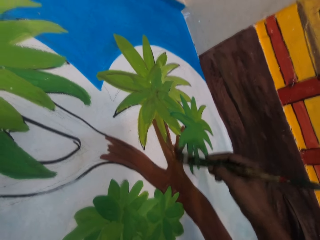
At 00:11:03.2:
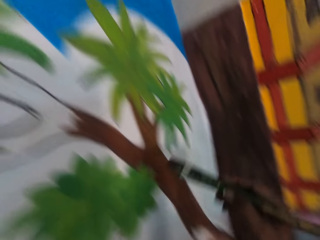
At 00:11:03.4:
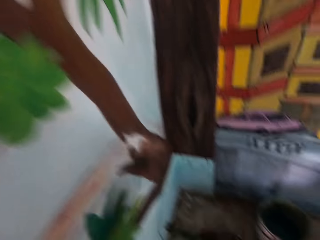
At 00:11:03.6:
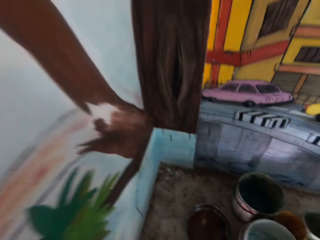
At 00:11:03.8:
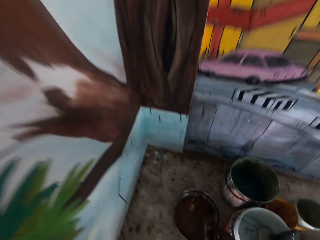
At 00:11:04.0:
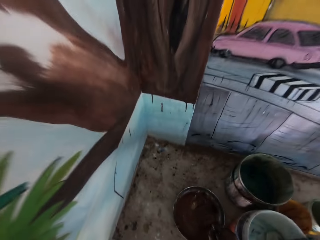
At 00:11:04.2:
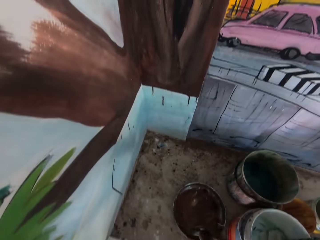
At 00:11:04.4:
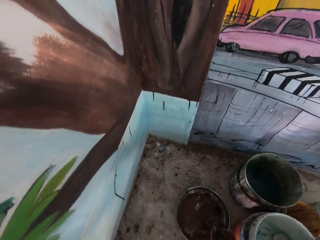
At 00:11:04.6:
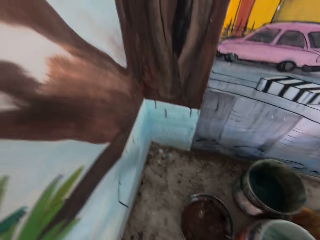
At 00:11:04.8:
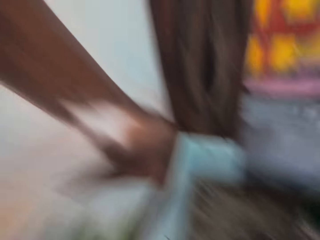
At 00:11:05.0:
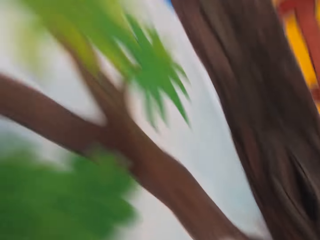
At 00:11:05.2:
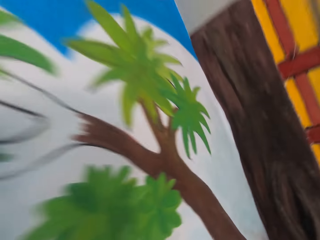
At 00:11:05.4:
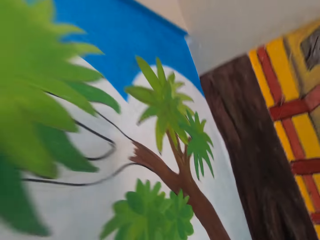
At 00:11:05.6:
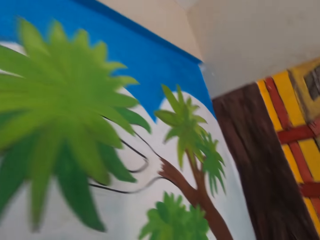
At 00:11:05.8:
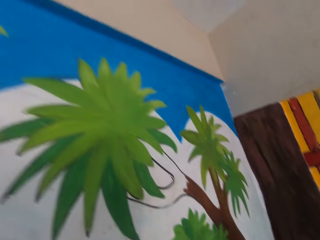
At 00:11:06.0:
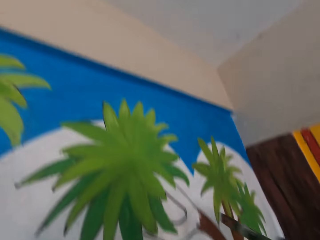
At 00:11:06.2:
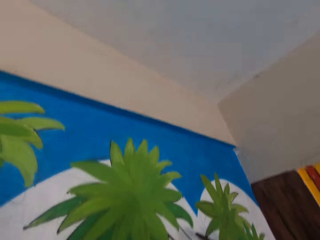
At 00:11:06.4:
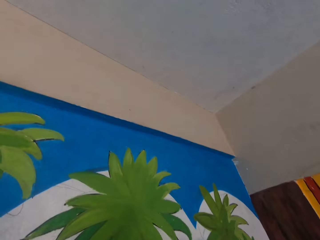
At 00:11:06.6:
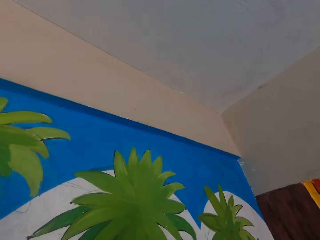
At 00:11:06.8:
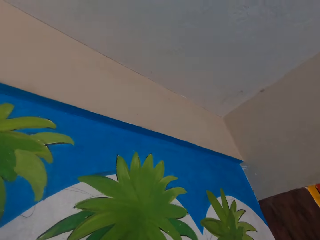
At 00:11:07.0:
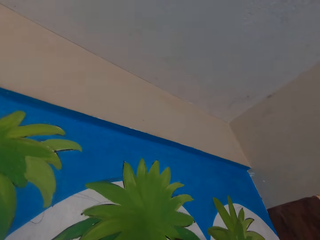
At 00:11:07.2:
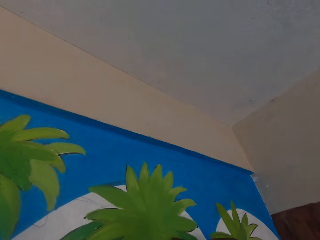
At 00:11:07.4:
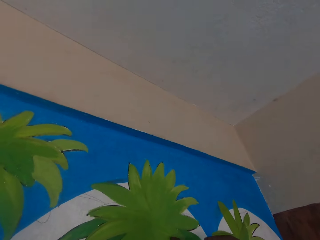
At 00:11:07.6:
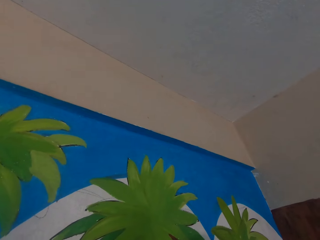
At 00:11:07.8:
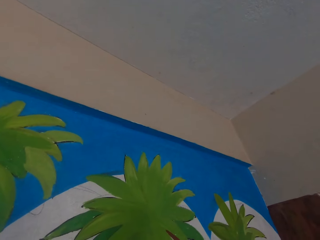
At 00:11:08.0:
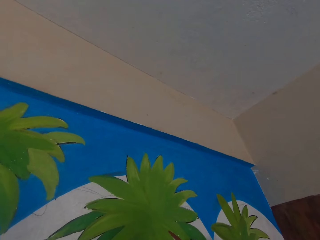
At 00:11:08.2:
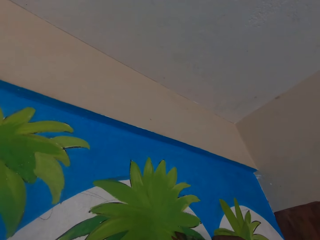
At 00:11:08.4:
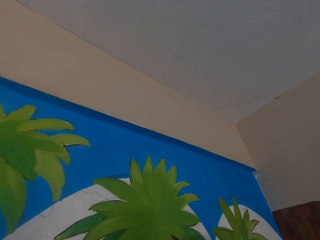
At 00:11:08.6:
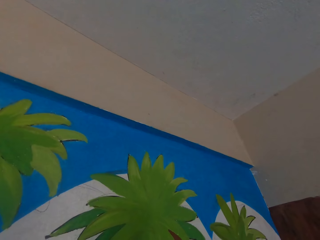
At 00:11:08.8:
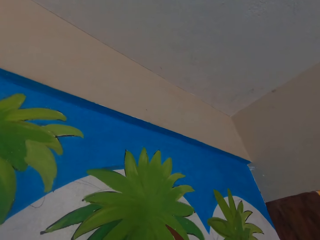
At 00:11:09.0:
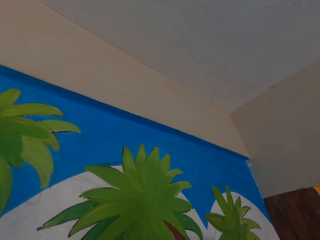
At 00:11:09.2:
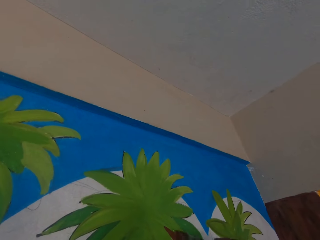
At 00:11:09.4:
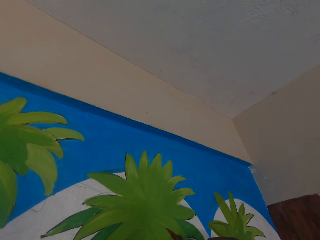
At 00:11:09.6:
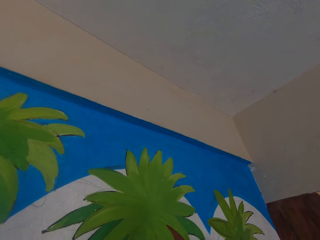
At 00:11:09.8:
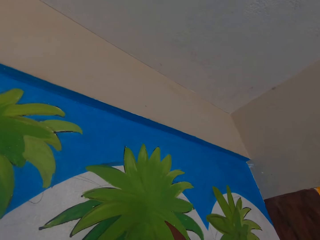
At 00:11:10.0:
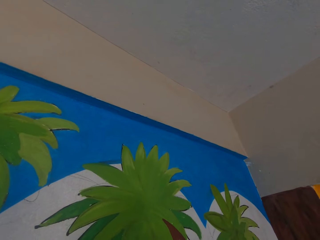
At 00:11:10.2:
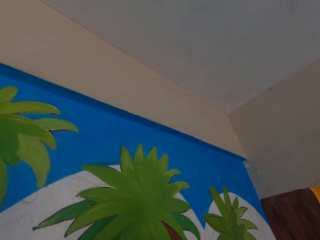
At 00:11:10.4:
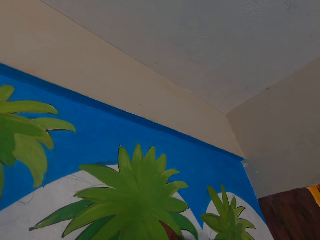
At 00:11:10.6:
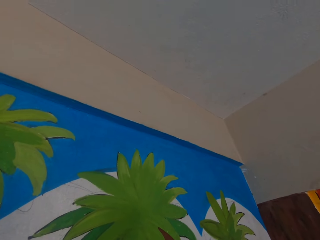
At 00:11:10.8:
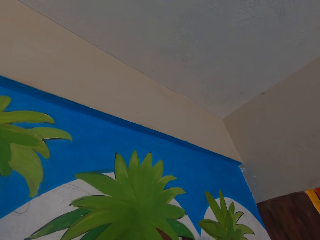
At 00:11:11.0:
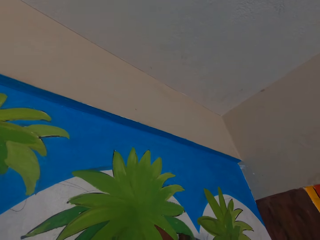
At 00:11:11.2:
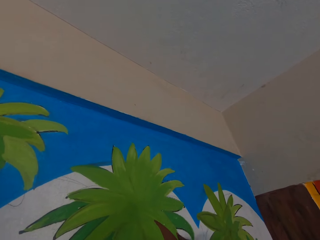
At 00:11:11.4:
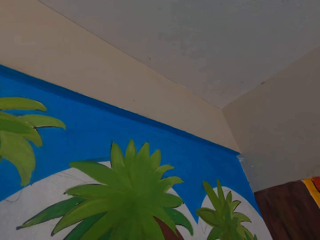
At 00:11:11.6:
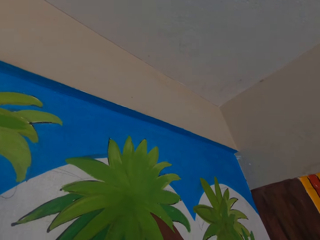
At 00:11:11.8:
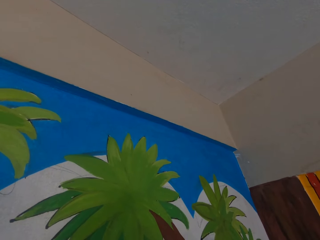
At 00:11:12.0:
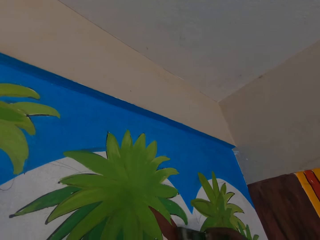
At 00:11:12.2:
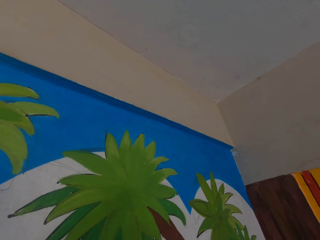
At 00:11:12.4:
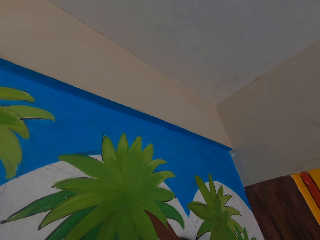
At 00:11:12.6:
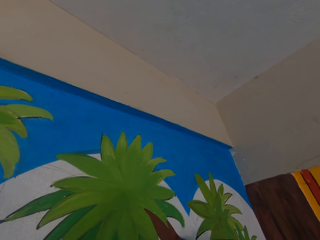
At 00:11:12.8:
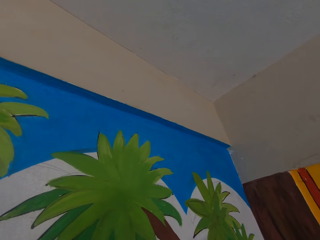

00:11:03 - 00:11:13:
The camera wearer dips the paint brush in the paint bucket on the table. They paint the wall with the paint brush. They look on the drawing art.

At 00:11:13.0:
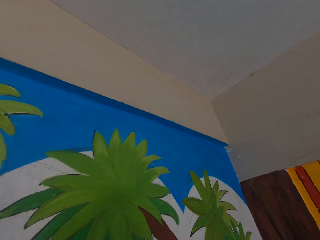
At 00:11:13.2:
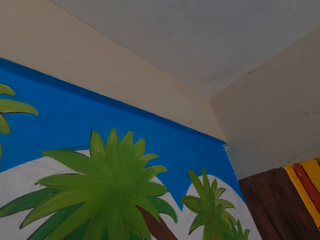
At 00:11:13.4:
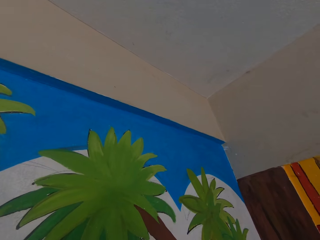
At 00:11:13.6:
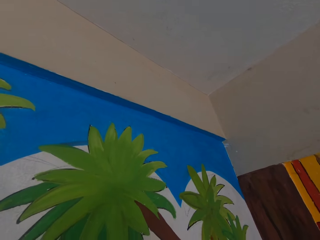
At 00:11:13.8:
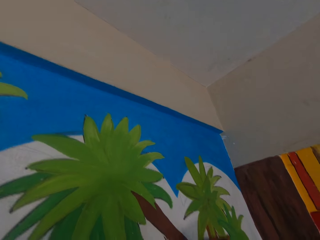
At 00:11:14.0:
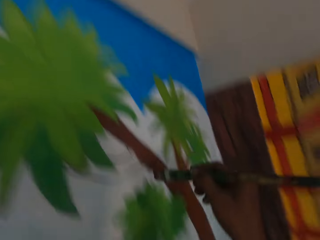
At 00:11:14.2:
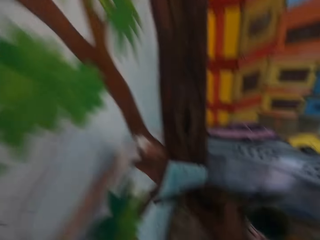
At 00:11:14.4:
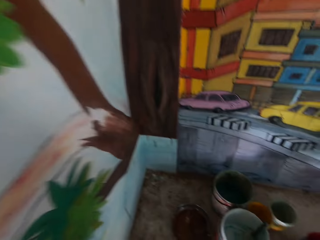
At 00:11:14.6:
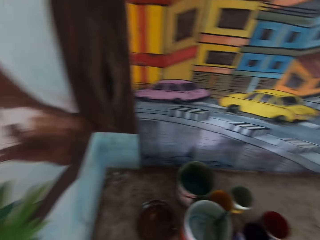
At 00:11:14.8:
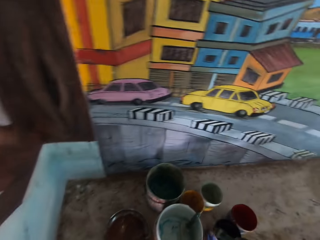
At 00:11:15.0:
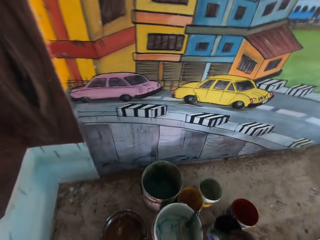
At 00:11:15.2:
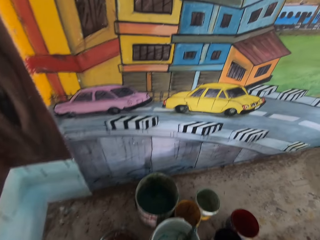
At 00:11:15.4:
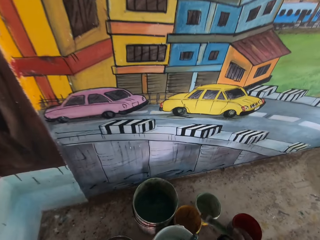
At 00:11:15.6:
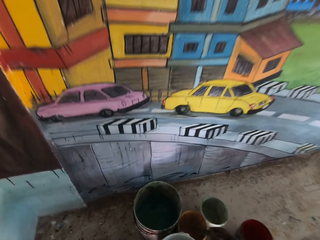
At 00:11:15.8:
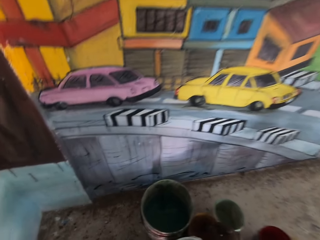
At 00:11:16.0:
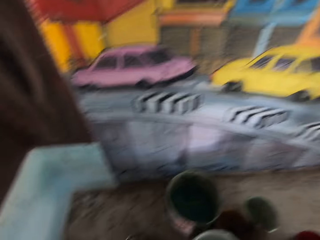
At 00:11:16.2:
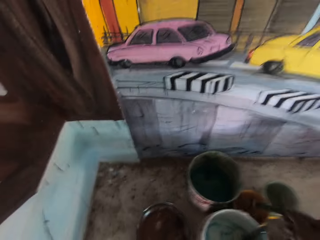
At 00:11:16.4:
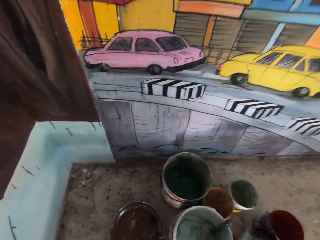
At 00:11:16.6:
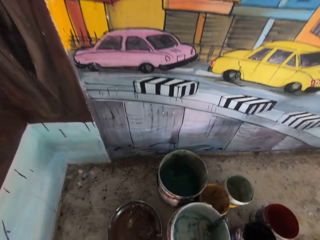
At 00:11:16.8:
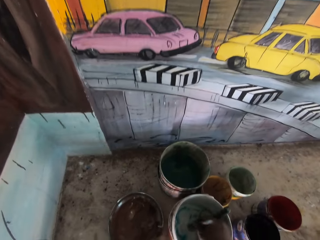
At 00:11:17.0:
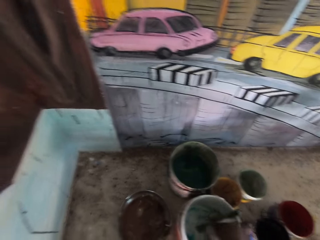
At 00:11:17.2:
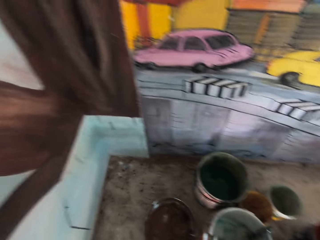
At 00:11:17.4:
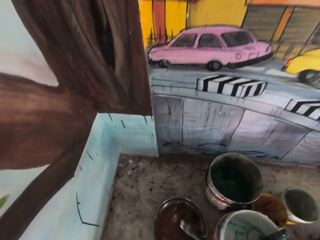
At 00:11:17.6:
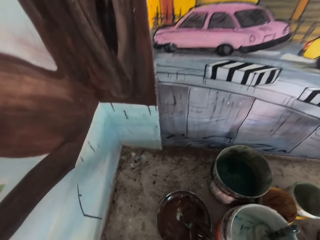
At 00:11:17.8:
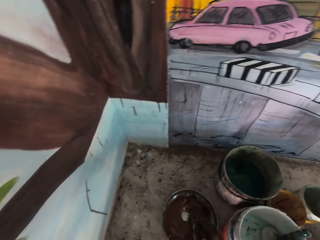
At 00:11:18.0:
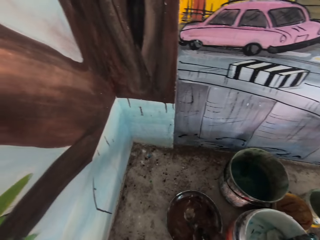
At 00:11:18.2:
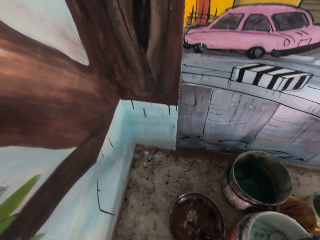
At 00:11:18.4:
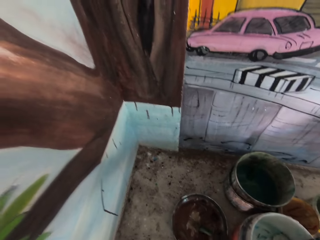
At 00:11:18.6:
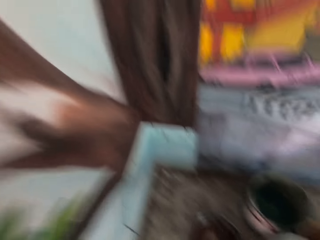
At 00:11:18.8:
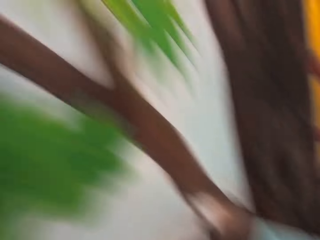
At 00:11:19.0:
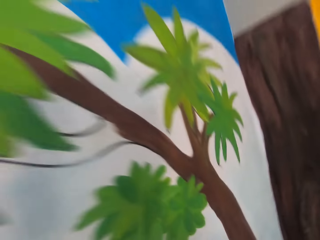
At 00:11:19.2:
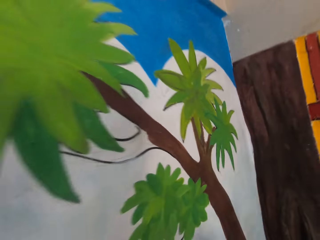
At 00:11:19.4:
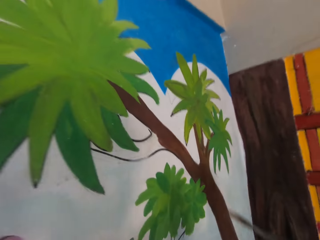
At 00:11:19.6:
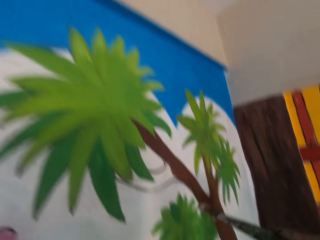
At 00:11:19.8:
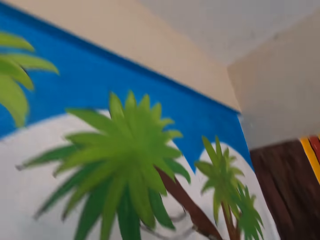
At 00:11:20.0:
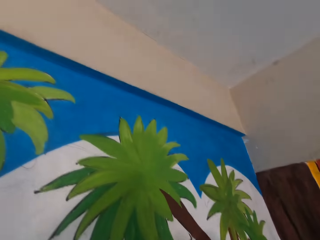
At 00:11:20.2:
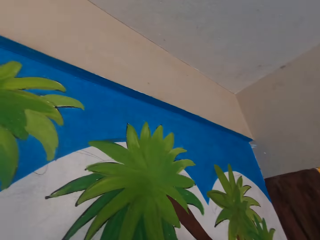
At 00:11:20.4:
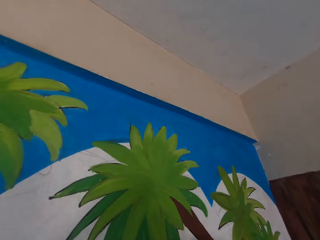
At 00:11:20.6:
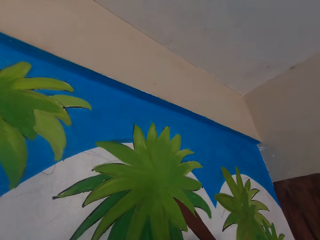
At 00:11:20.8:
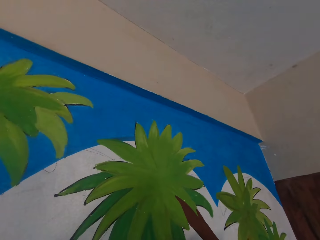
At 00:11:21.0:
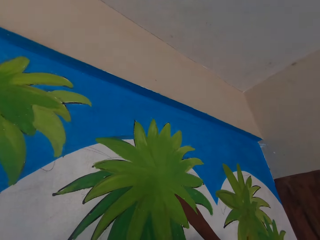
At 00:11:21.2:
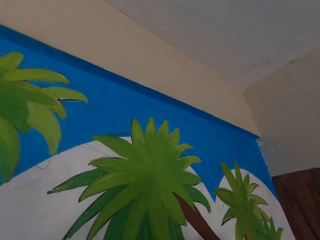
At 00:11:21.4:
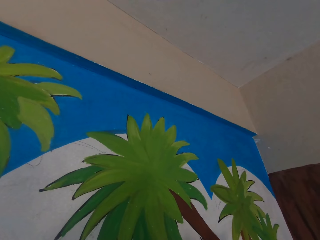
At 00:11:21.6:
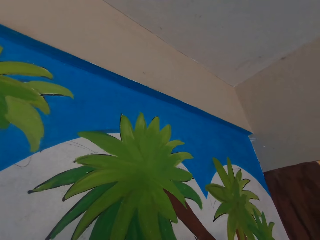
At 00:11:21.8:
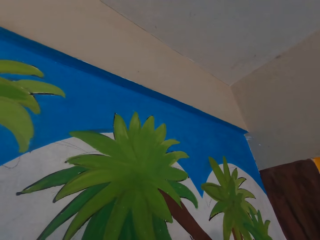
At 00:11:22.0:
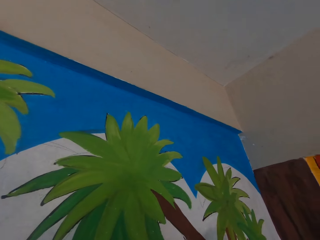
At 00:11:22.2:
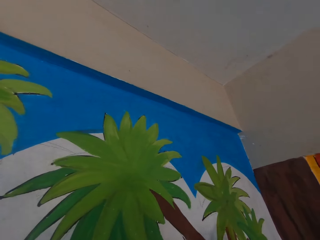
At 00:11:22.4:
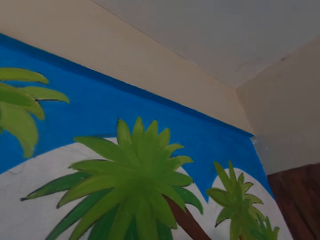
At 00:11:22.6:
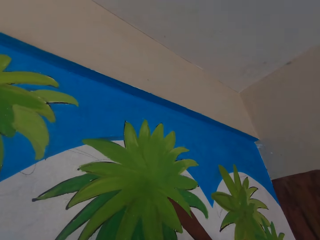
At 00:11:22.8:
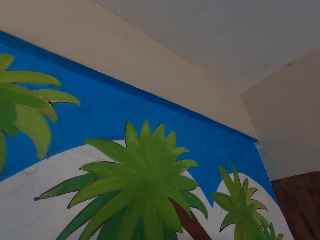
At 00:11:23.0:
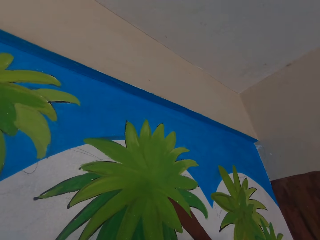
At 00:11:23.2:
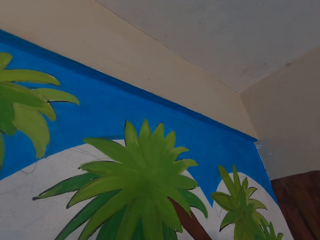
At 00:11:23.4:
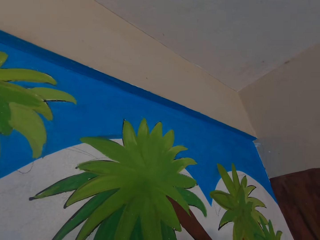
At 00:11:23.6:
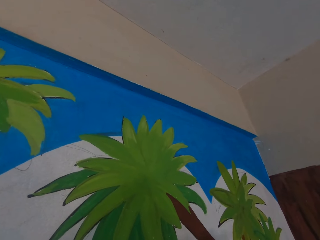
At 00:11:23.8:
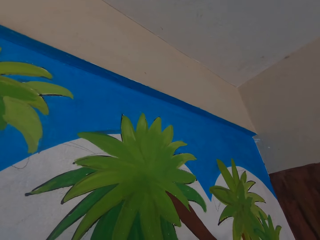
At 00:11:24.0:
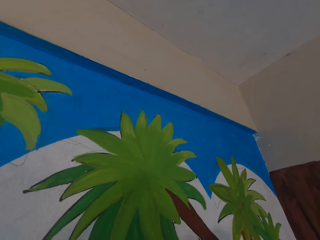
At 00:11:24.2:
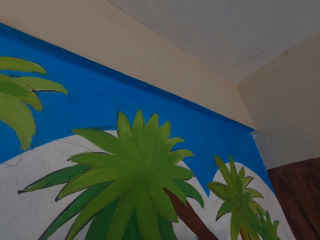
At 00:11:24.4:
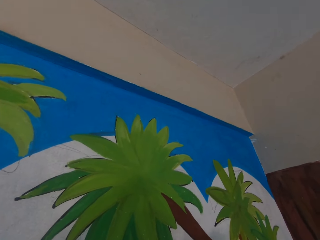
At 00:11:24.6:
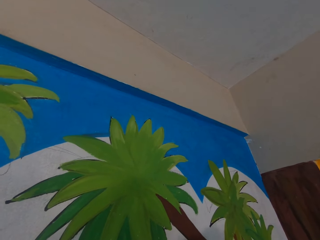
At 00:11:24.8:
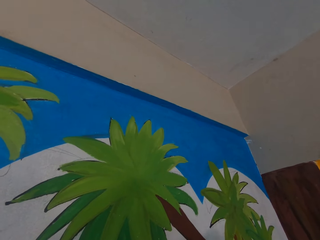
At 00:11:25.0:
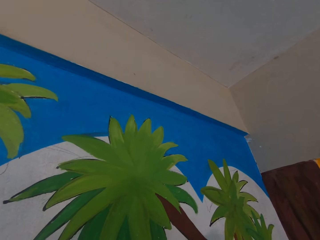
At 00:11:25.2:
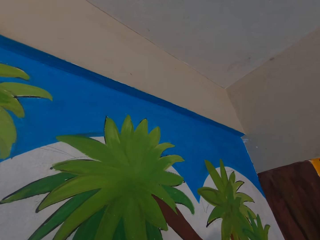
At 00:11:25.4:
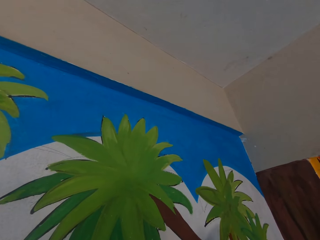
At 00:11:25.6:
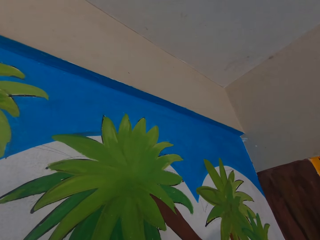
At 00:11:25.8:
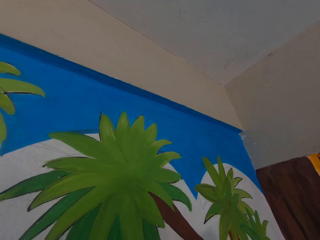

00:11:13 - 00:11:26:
The camera wearer dips the paint brush in the paint bucket on the table. They paint the wall with the paint brush.
